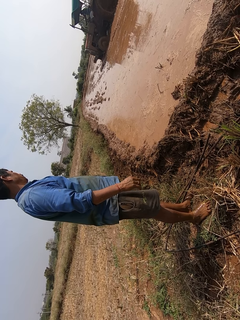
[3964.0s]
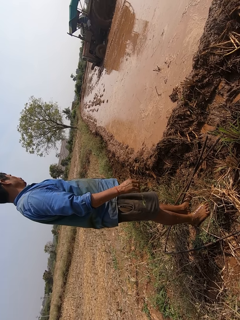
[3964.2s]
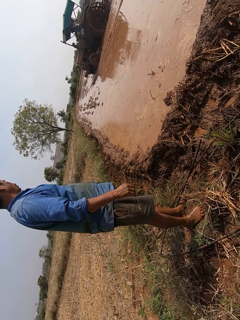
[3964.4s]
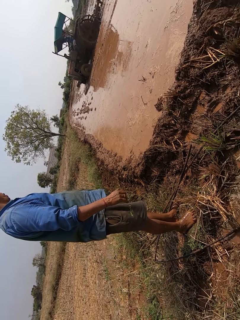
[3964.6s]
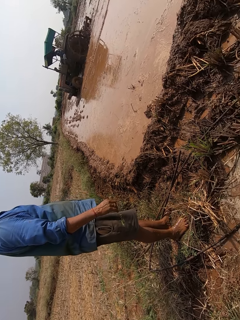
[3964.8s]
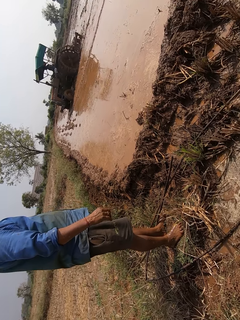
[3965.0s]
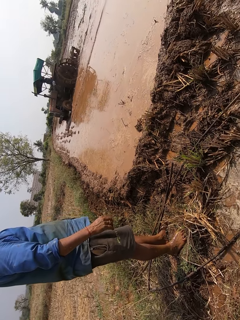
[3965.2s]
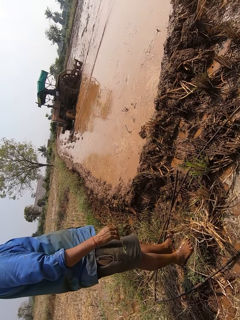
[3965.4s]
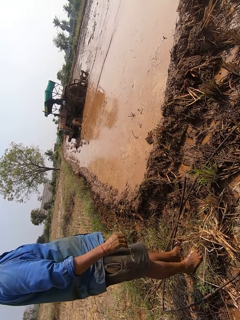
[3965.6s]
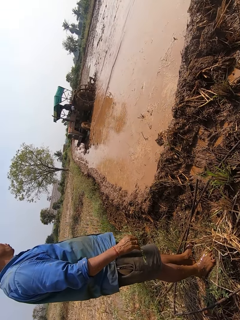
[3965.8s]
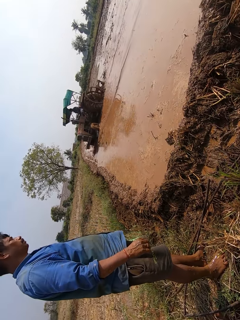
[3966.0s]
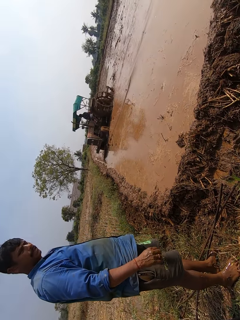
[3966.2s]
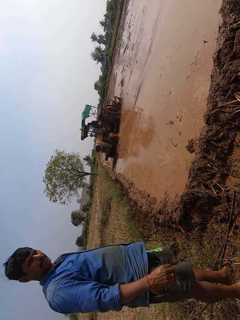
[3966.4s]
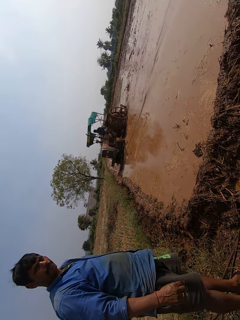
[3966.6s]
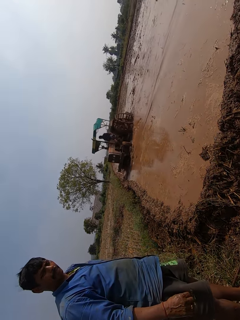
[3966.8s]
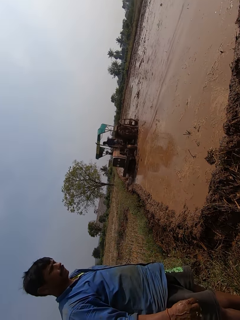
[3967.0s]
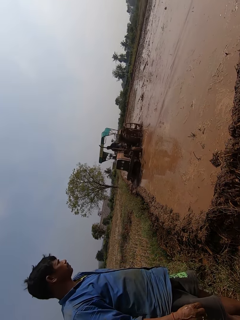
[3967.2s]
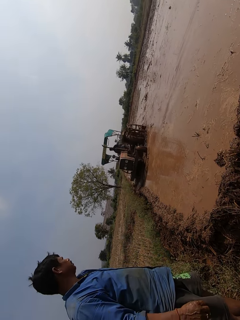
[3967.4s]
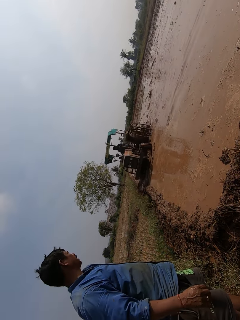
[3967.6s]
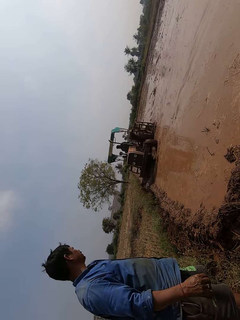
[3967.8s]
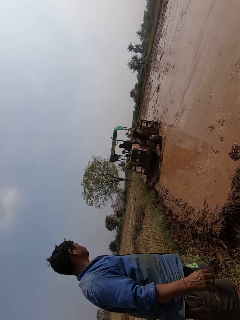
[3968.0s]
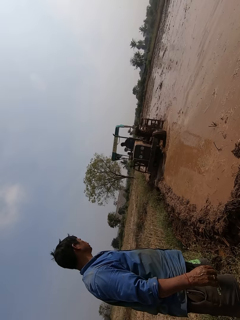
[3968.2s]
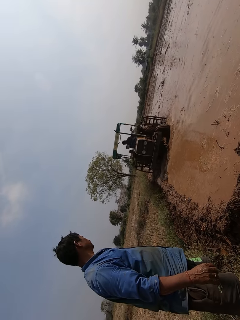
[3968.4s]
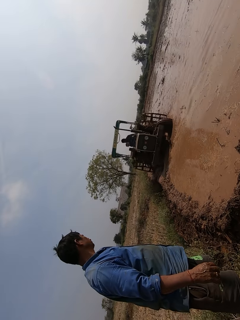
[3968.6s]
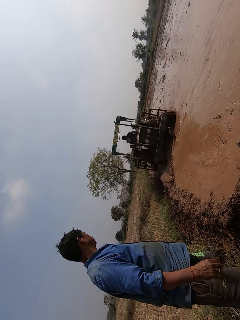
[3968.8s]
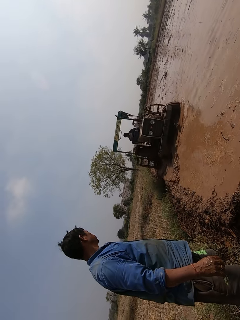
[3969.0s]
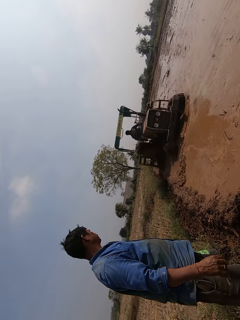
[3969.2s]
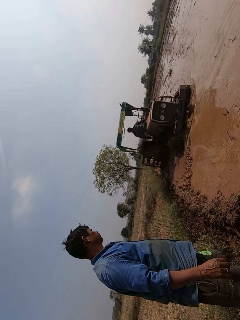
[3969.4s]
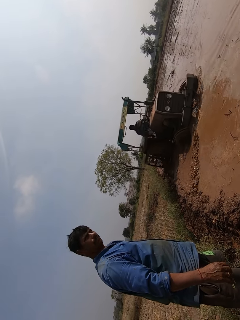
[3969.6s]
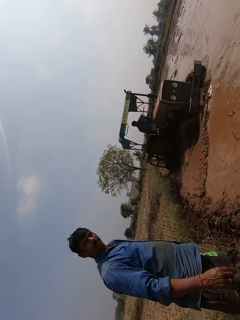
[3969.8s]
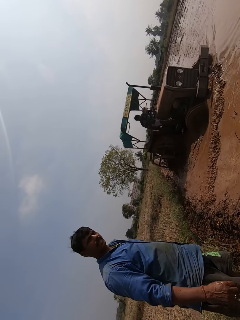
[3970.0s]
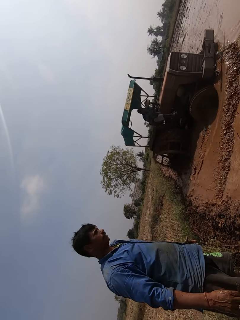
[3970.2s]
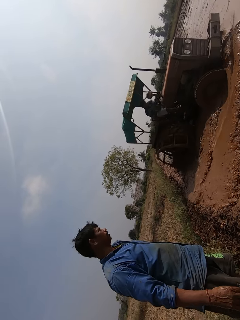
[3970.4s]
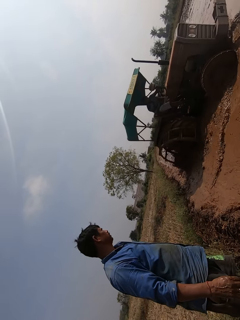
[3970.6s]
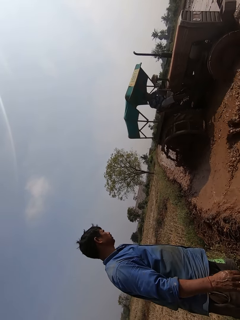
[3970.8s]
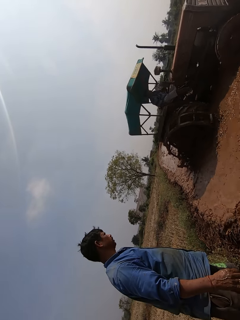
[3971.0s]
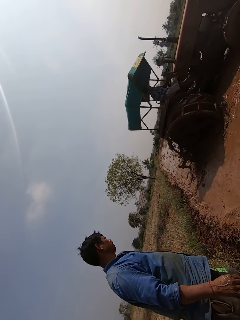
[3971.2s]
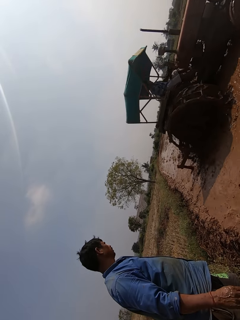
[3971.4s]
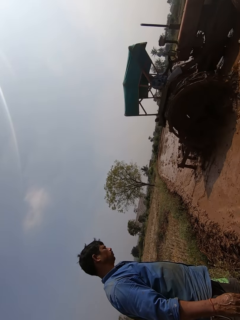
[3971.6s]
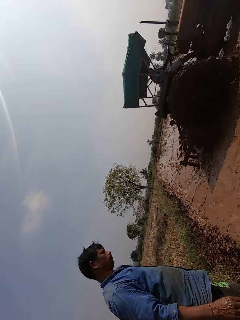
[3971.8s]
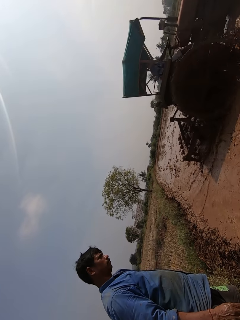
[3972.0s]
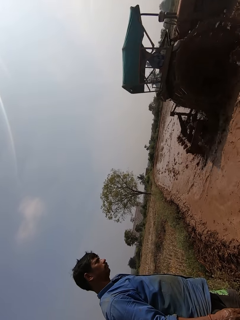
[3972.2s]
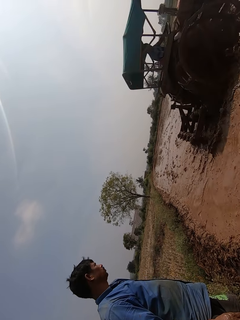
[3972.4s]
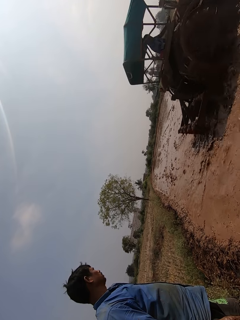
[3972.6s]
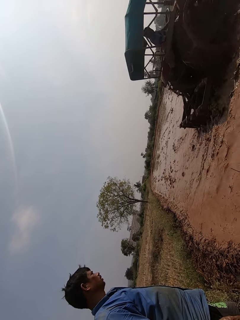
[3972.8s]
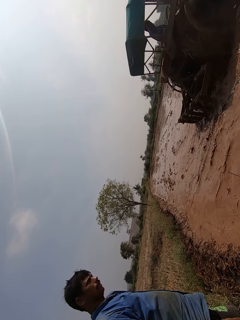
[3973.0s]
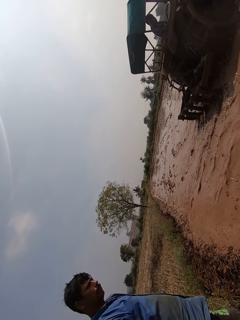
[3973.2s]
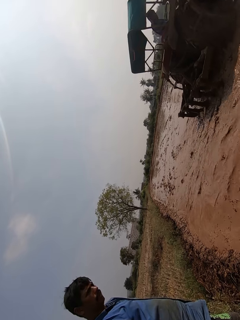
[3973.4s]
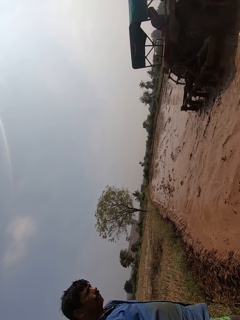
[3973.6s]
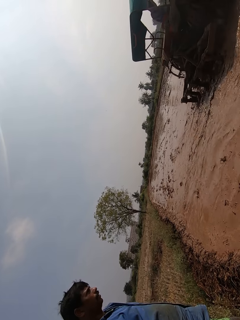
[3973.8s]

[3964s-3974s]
A man drives the tractor on the muddy field. Another man converses with the camera wearer. A person ploughs a field with a ploughing tractor.

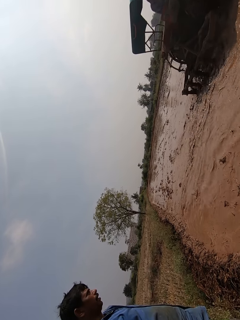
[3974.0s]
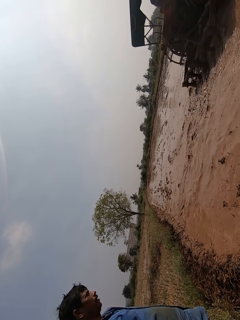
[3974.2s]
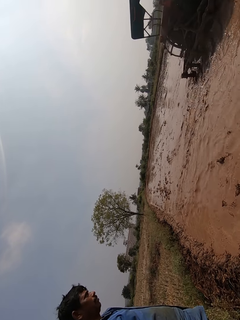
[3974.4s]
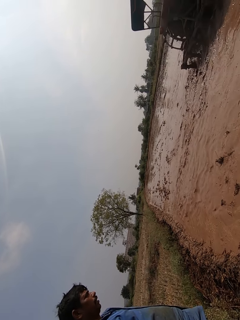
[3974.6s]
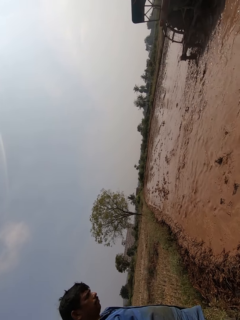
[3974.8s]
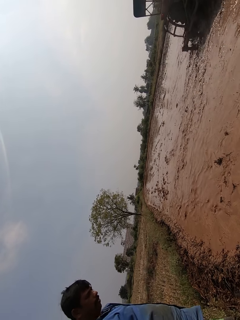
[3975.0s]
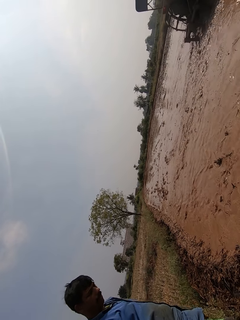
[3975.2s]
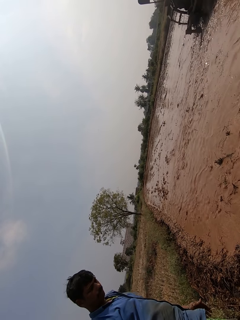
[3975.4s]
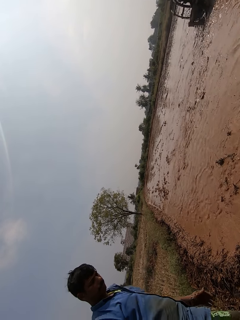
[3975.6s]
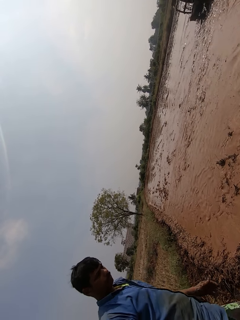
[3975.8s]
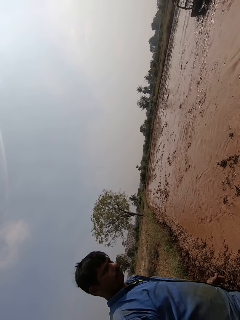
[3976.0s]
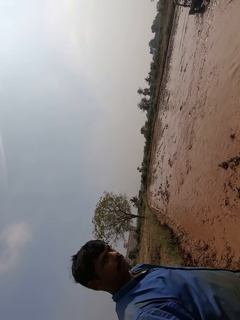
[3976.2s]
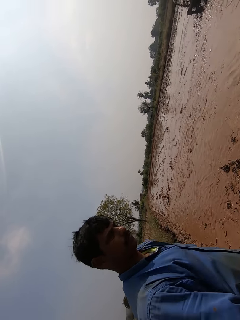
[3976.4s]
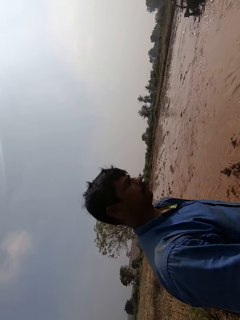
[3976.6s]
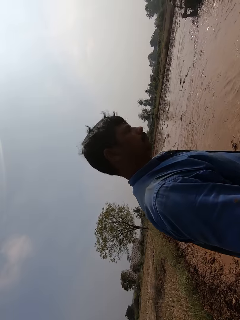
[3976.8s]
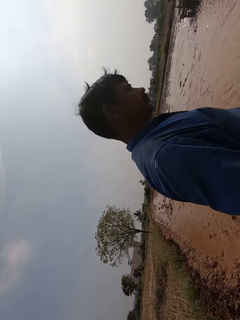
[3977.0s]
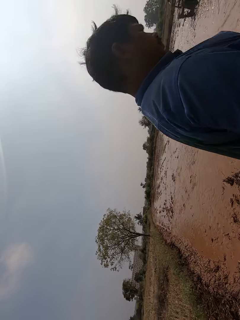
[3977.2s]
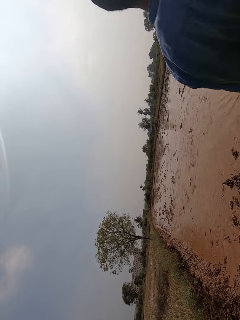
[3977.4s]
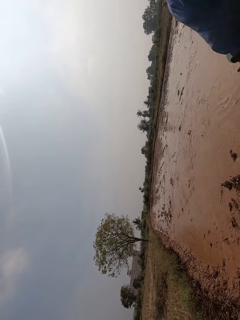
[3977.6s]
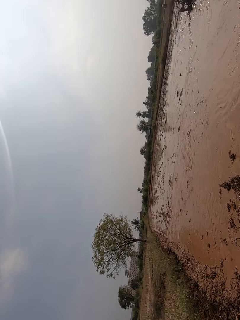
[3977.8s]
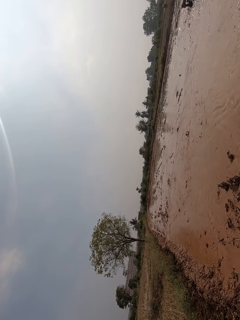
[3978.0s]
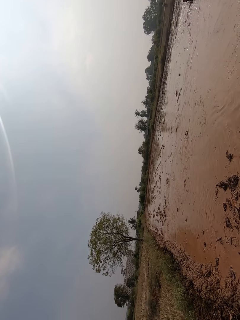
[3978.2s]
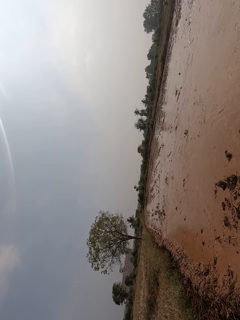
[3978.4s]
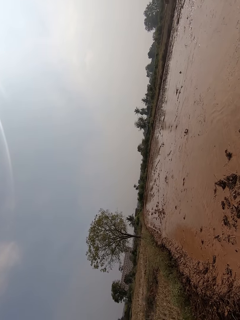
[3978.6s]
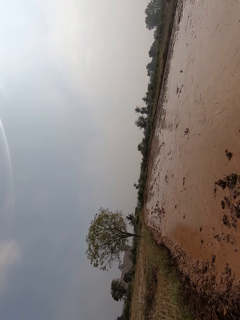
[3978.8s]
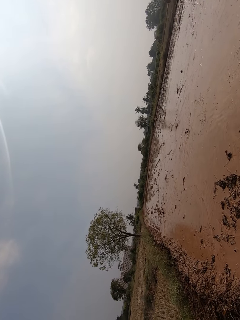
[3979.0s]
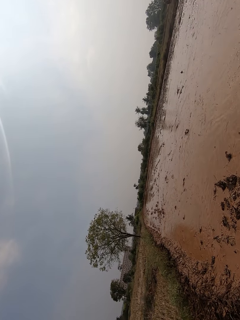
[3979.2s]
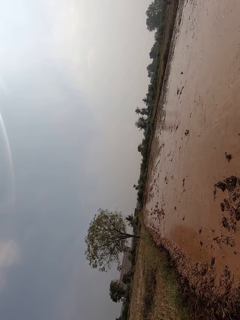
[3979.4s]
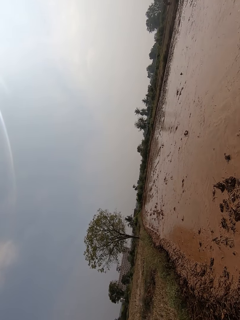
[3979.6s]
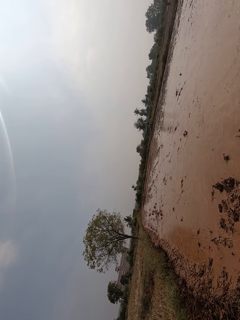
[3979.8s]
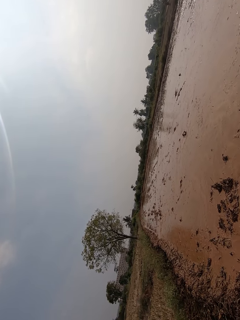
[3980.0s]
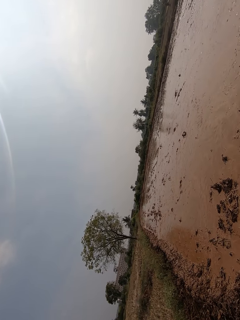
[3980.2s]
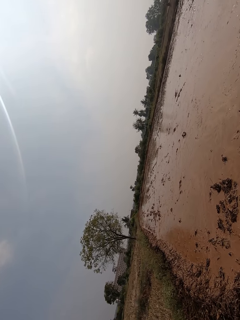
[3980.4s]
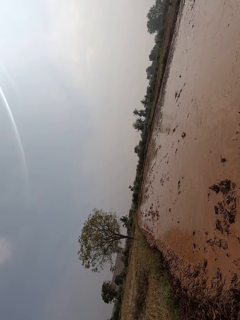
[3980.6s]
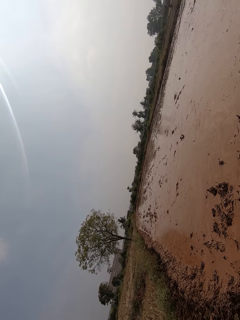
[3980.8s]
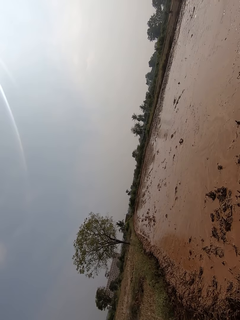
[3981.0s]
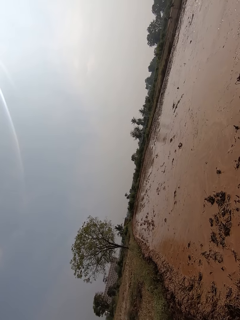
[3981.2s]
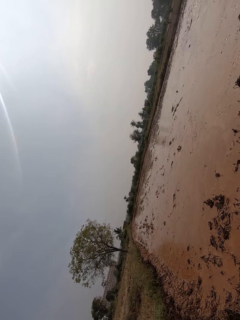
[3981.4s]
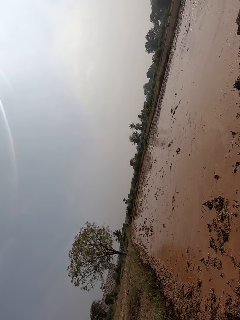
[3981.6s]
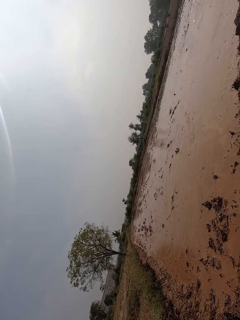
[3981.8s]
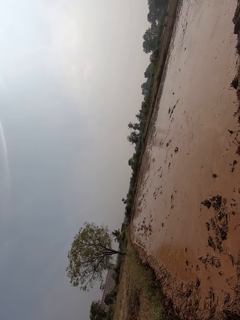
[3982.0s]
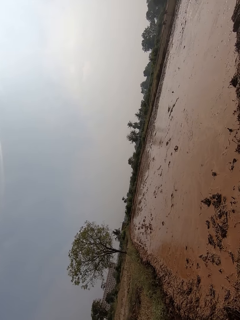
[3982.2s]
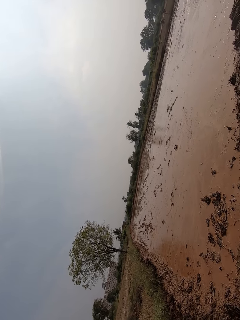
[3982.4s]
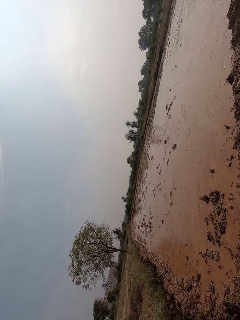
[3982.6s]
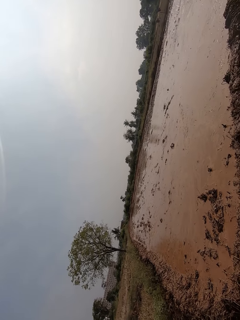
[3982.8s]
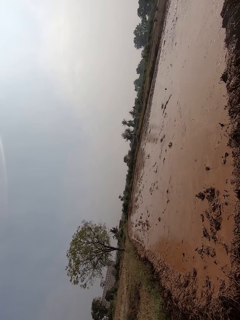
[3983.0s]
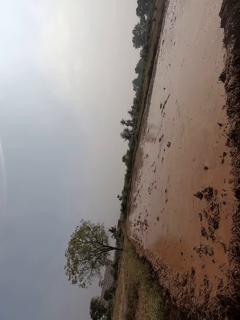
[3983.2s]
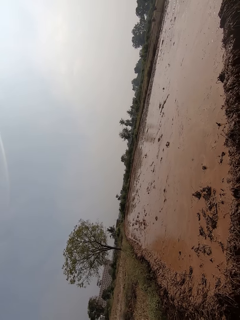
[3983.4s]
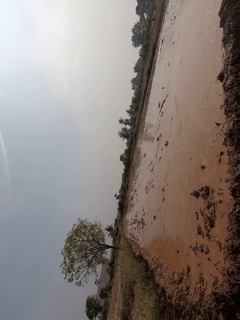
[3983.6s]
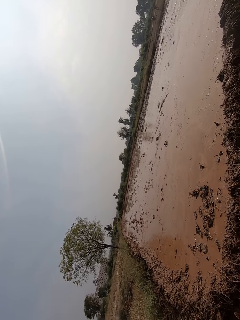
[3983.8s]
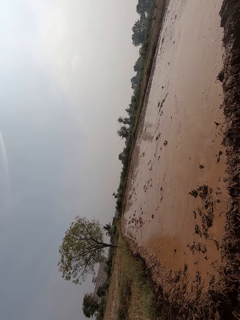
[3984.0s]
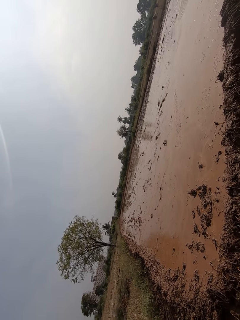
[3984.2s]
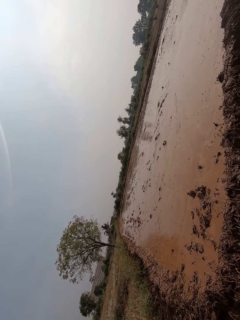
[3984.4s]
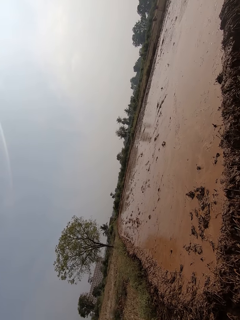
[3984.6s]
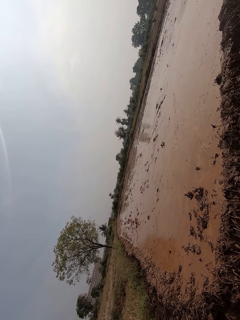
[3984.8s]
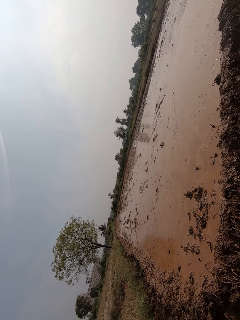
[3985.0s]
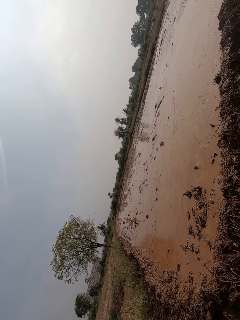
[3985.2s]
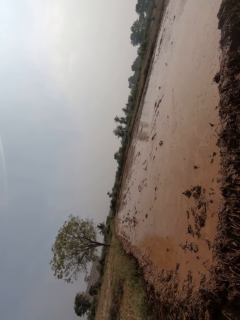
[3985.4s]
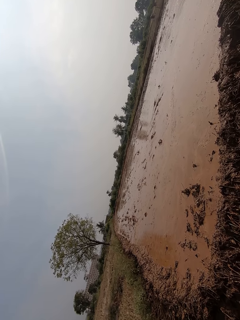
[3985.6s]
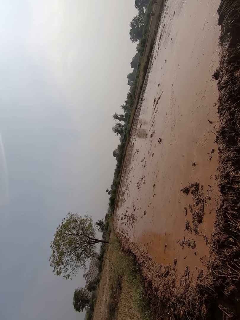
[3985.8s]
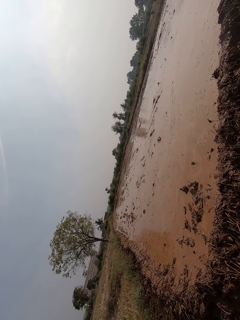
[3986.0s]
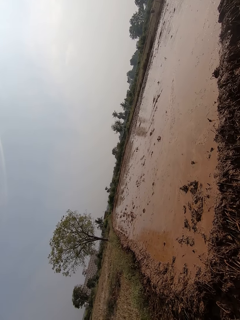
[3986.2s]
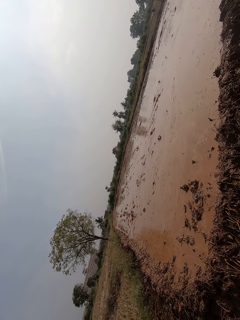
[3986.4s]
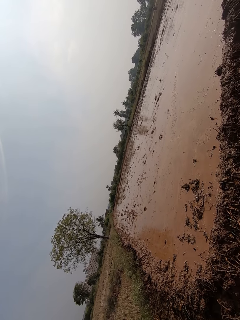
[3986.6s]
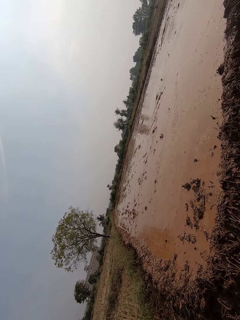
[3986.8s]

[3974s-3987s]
A man walks on the field. A person converses with the man.
